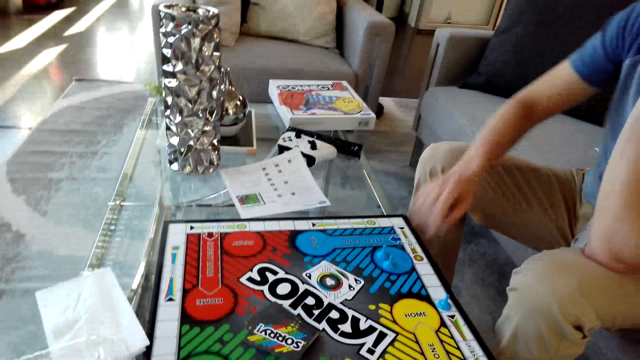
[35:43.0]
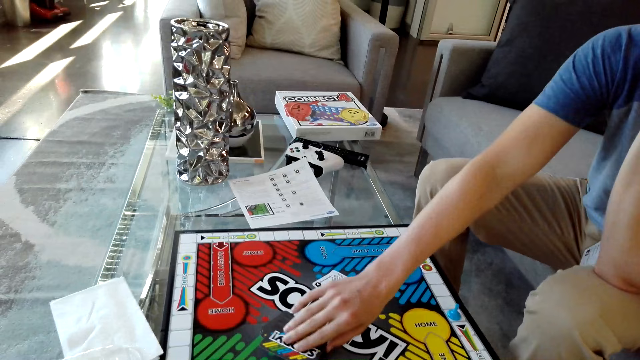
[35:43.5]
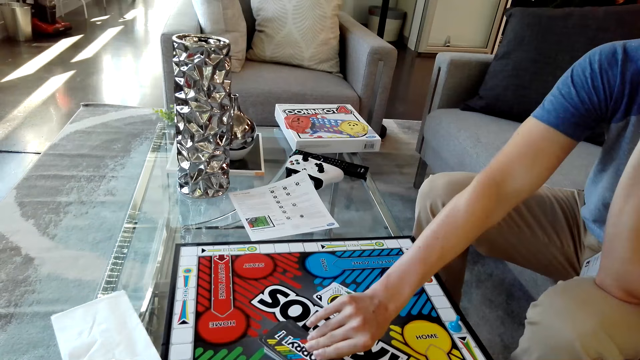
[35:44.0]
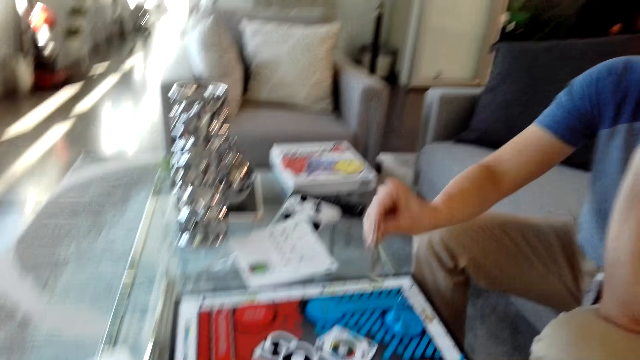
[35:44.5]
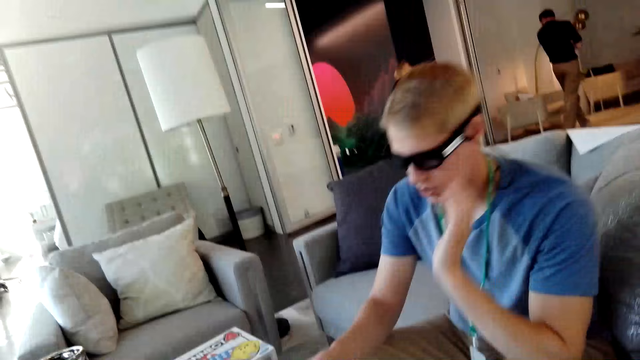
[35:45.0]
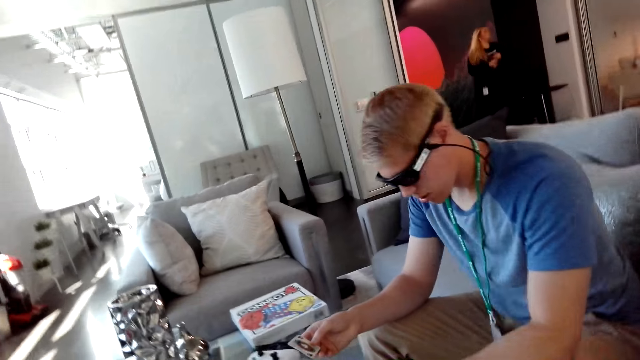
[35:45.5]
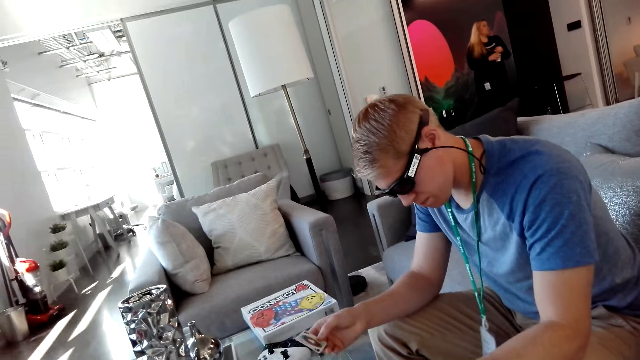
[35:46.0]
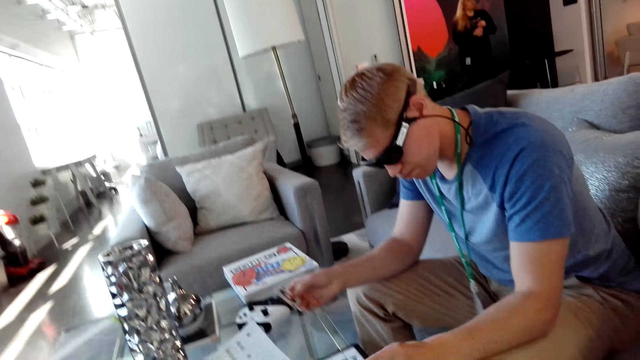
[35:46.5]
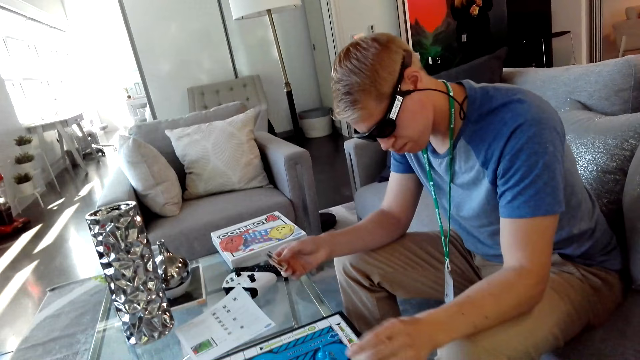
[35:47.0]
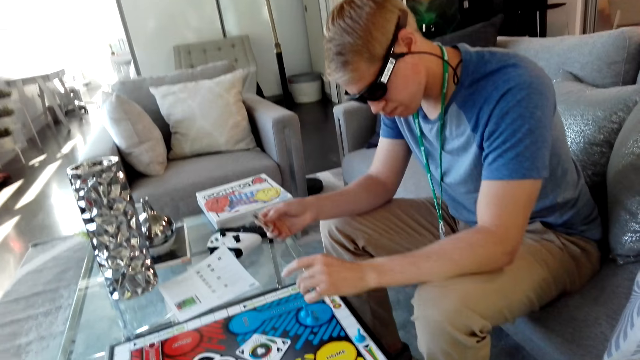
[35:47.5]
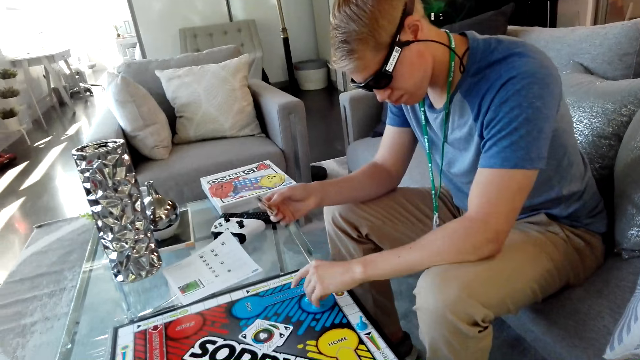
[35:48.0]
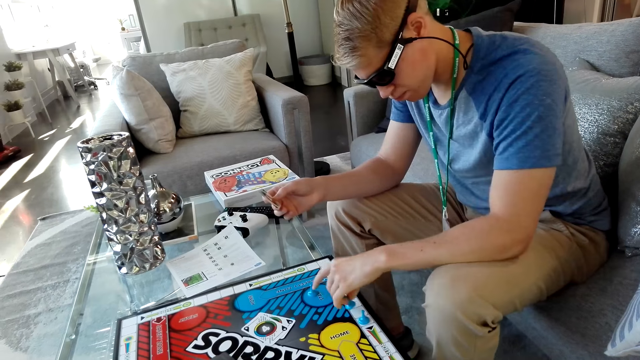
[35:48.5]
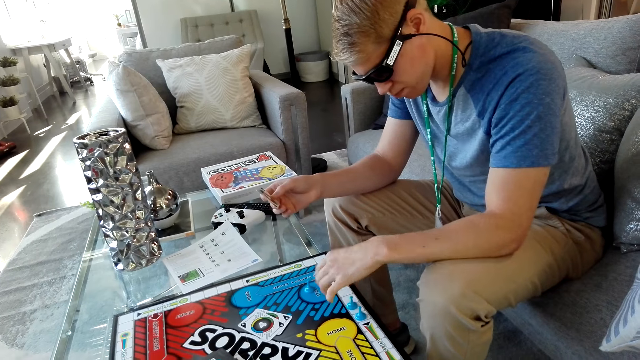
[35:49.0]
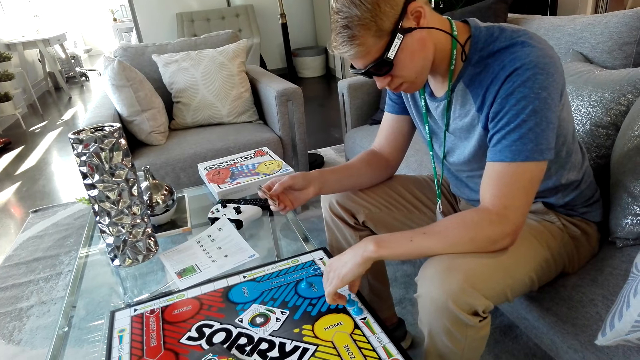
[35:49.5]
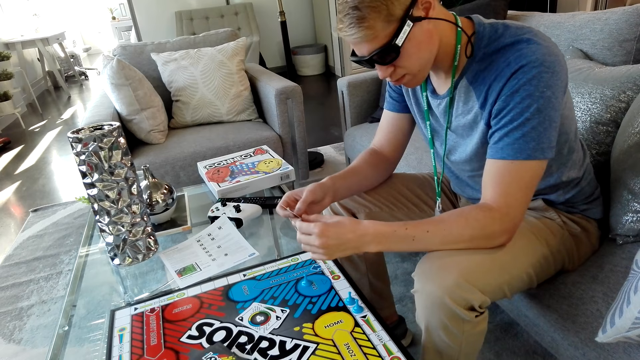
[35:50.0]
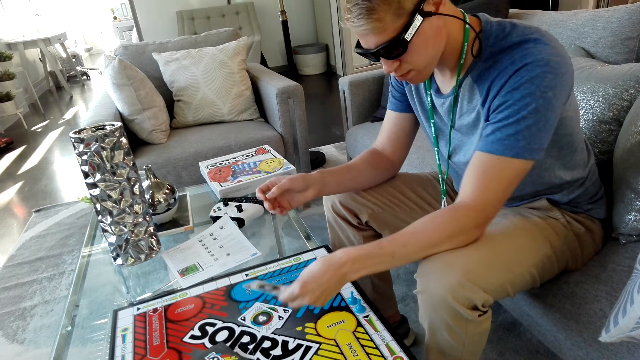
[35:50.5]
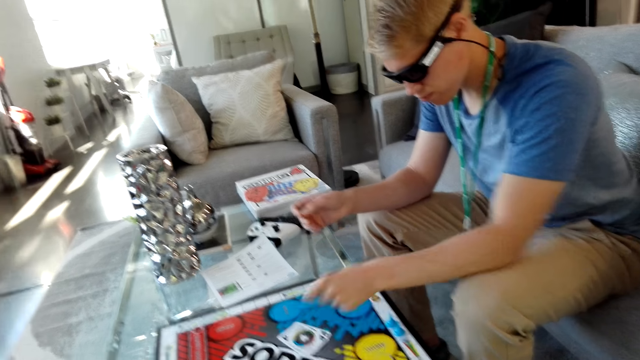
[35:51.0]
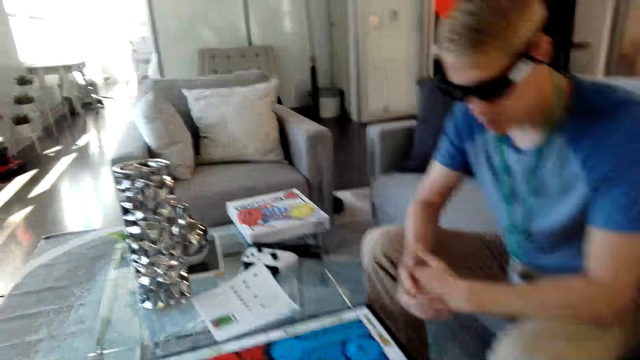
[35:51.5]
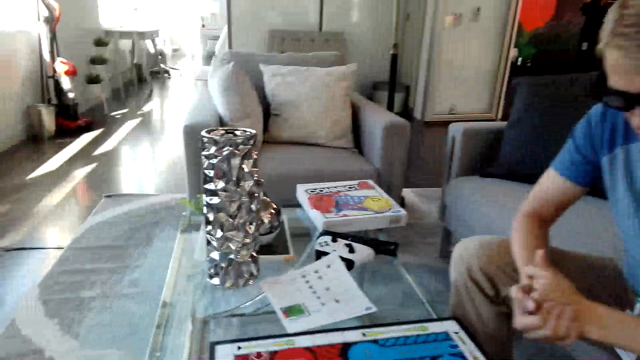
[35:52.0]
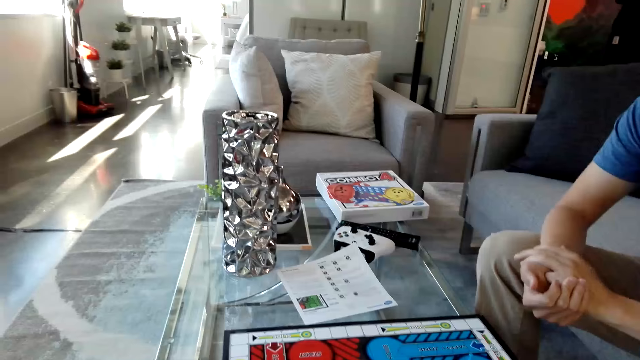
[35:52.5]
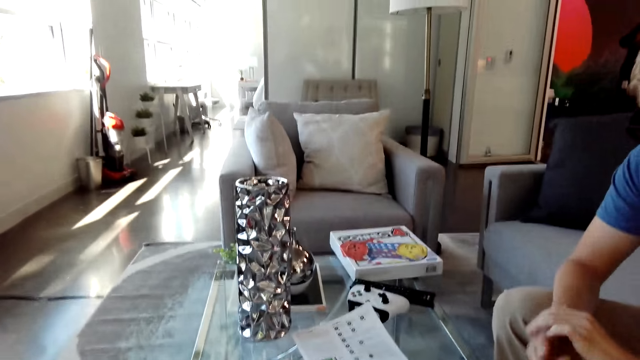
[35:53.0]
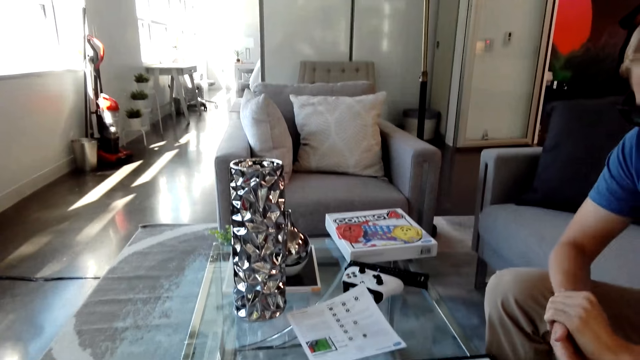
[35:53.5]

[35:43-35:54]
A man picks a card. The man holds the card. The man moves the pawn, places the pawn on the board, holds the card with the other hand and drops the card on the board.

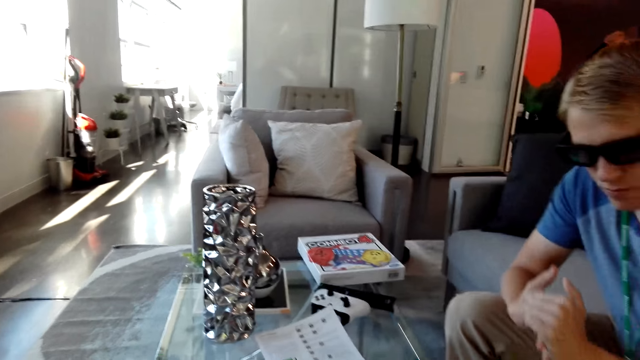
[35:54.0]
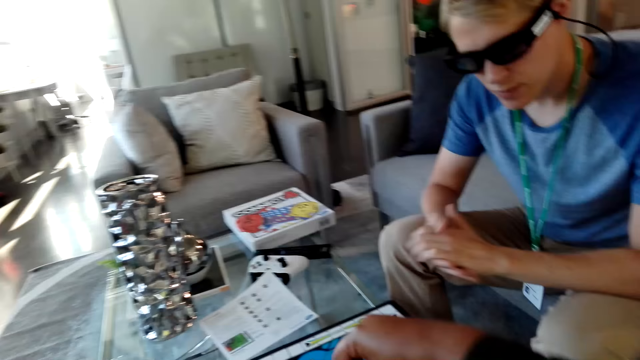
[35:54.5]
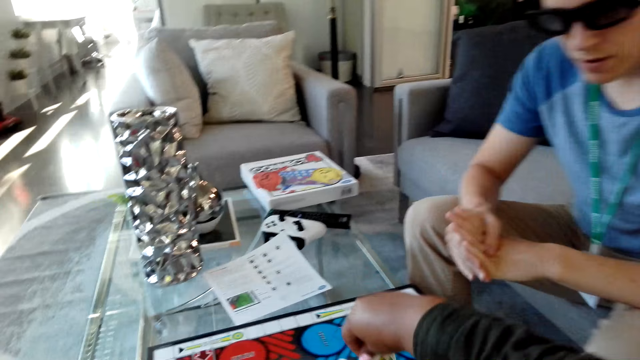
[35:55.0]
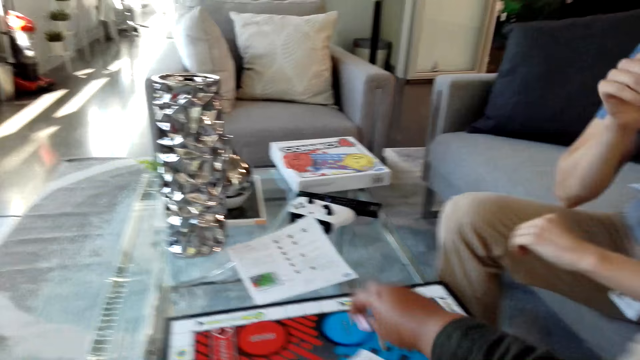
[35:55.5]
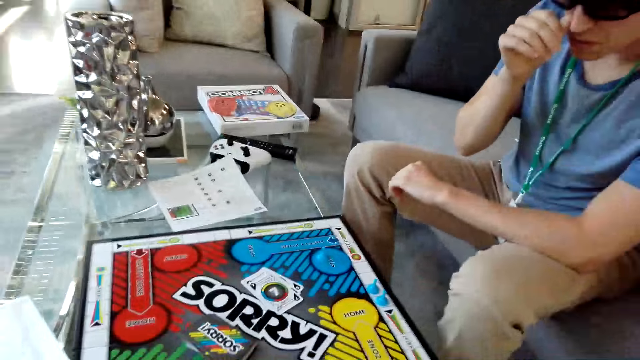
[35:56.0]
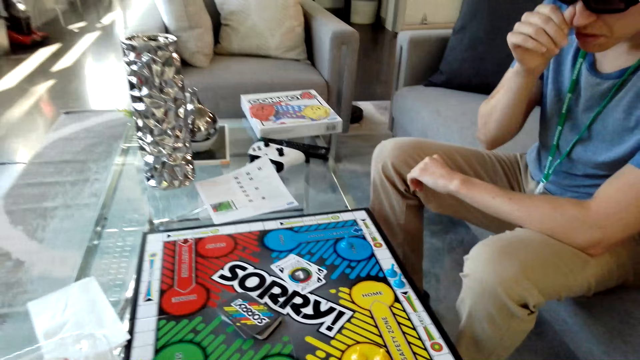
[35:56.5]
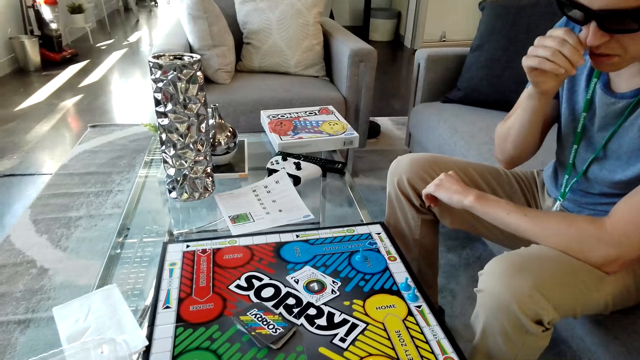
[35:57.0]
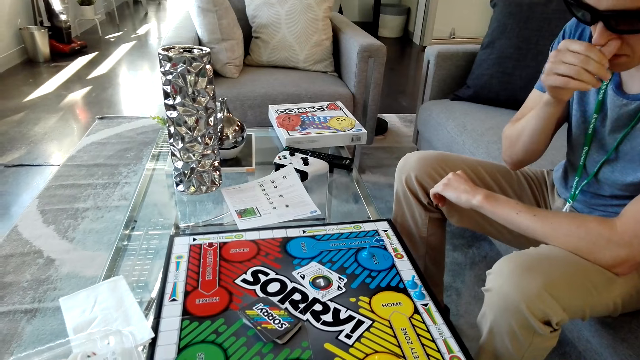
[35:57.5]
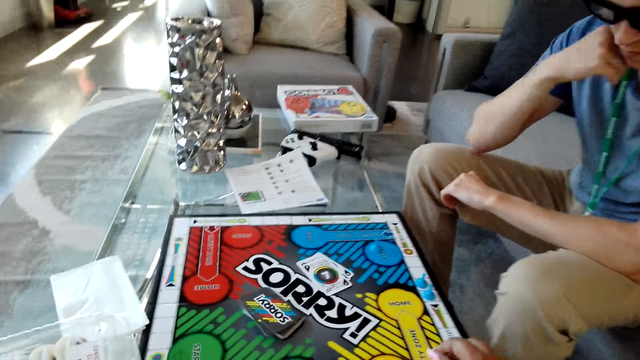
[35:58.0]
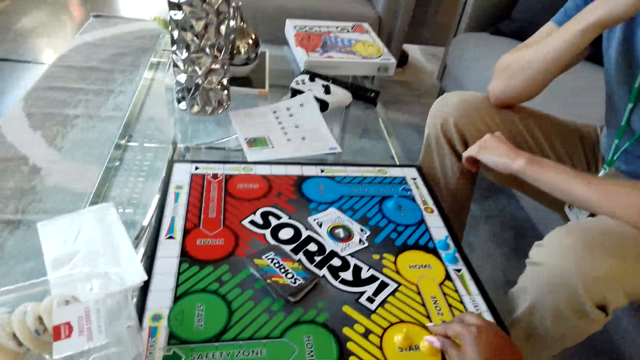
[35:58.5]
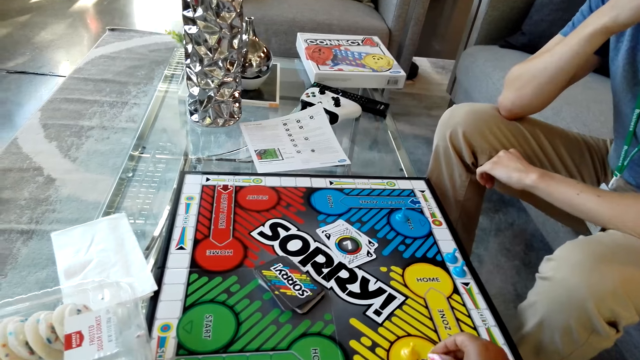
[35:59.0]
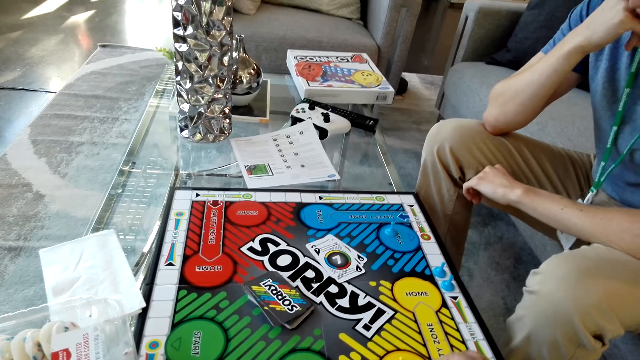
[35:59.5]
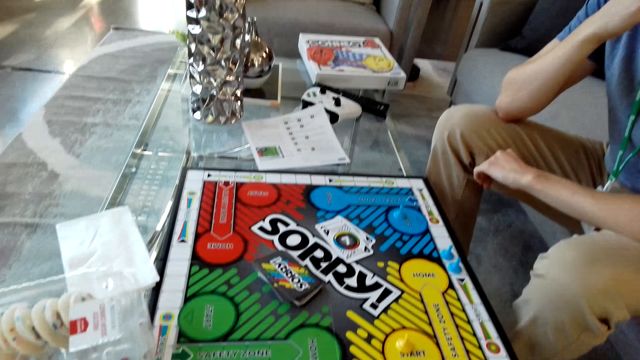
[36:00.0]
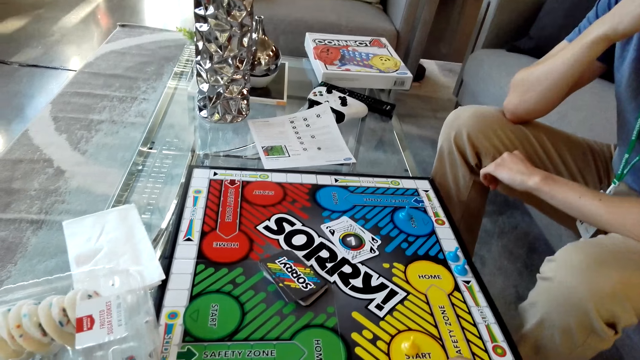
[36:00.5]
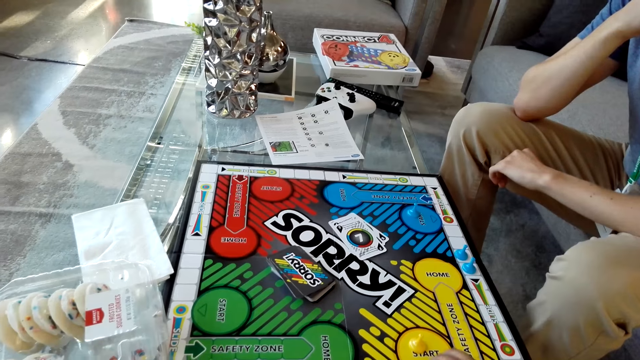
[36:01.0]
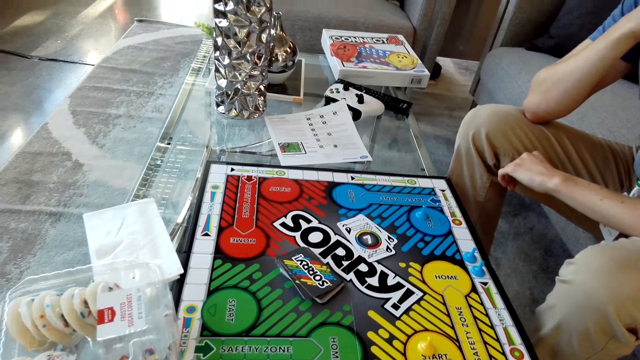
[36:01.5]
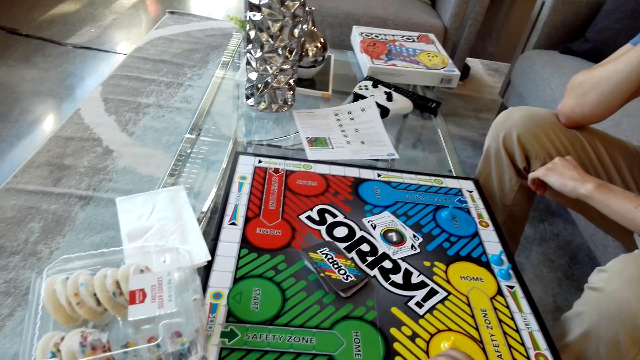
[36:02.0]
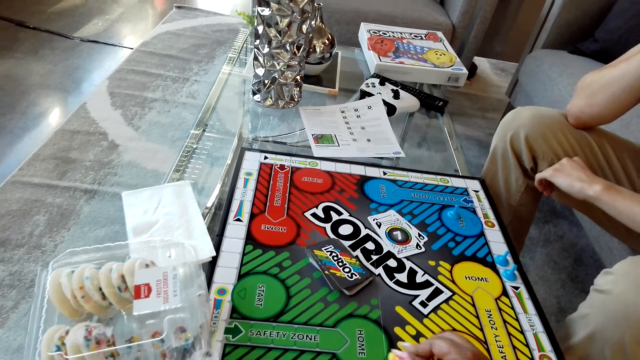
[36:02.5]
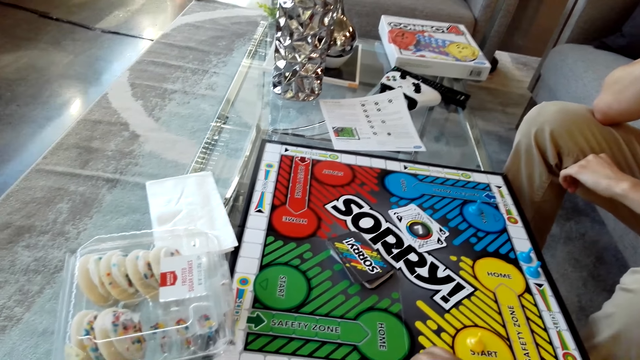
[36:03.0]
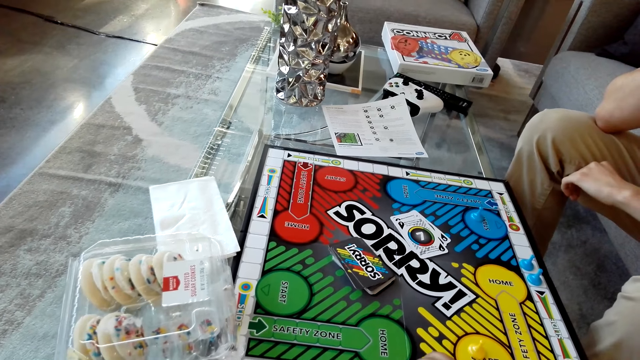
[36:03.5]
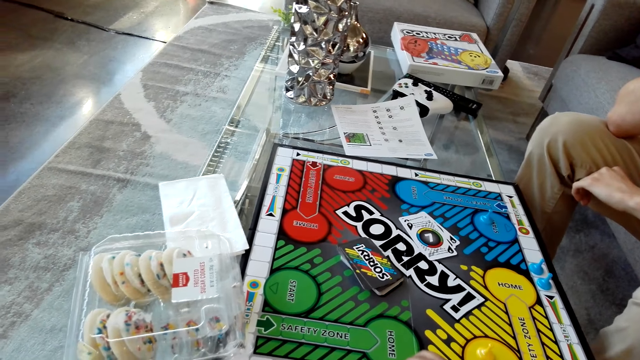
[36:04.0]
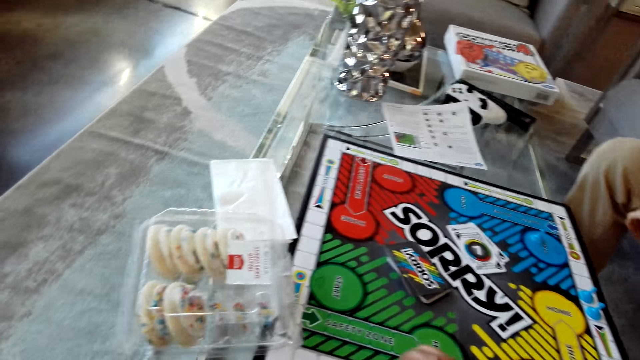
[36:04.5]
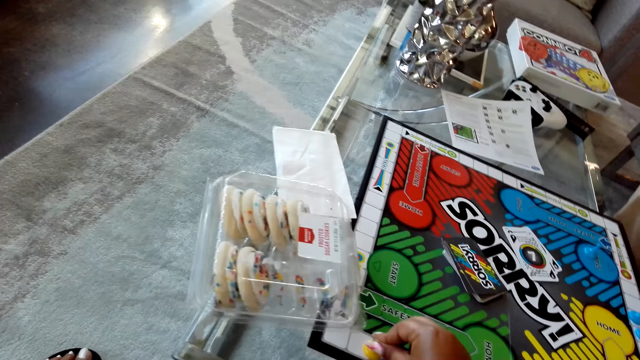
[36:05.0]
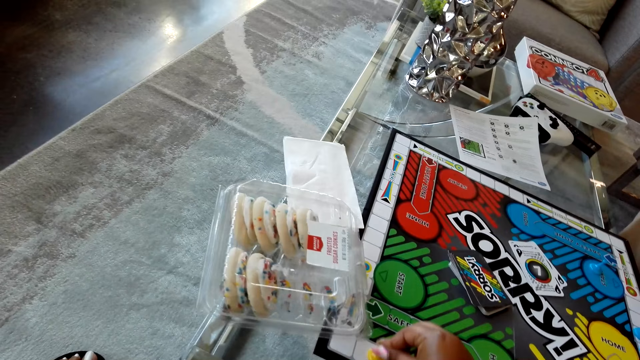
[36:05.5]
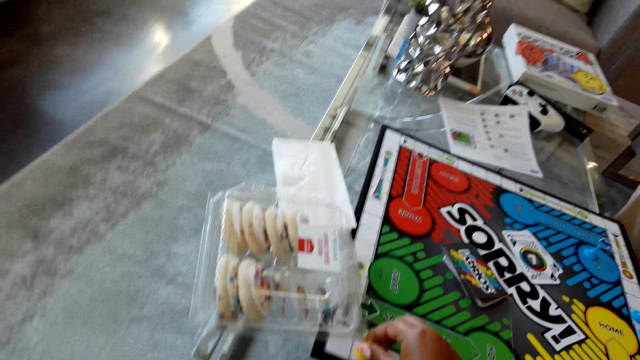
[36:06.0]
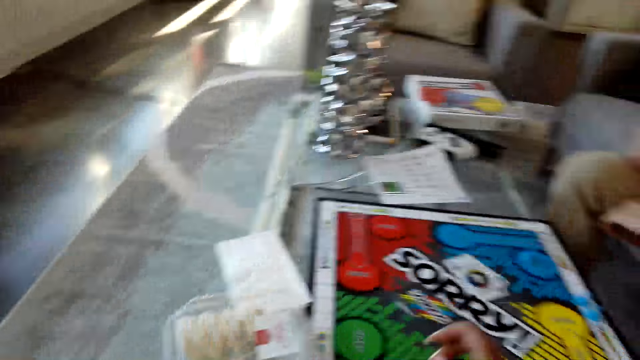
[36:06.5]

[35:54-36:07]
The camera wearer moves his hand on the board. He drops the card on the board. He holds the pawn. He moves the pawn on the board.
